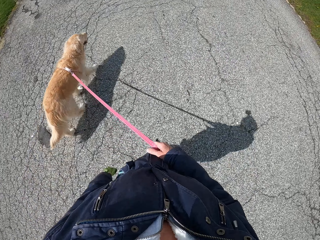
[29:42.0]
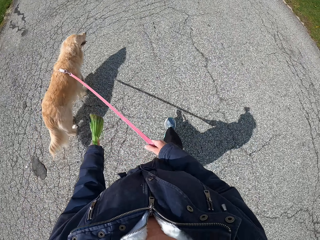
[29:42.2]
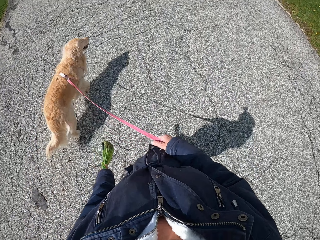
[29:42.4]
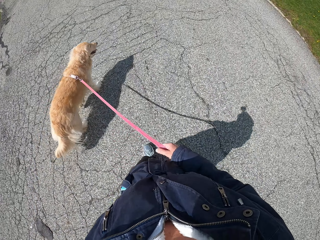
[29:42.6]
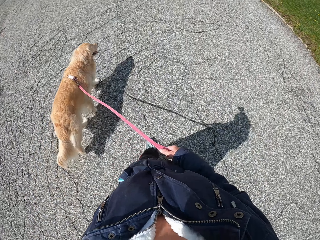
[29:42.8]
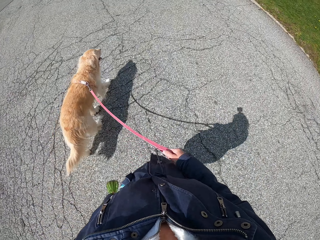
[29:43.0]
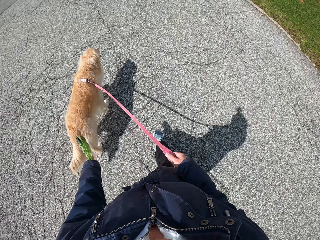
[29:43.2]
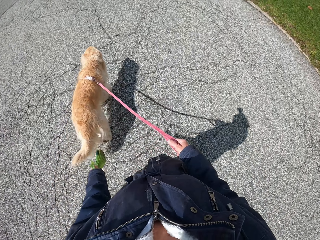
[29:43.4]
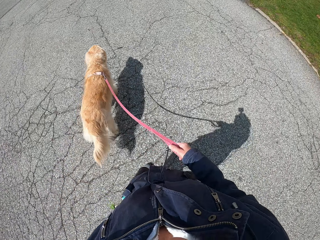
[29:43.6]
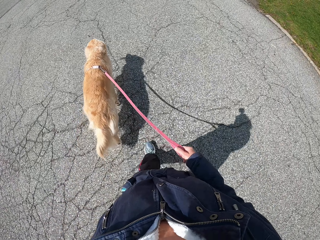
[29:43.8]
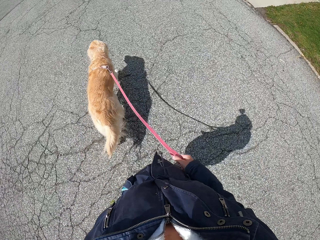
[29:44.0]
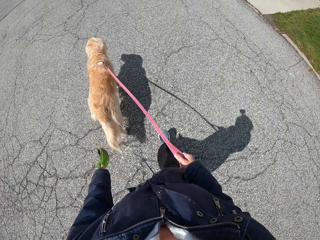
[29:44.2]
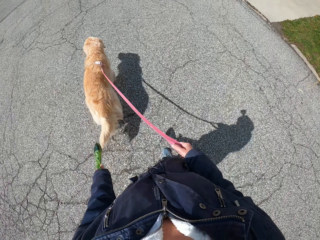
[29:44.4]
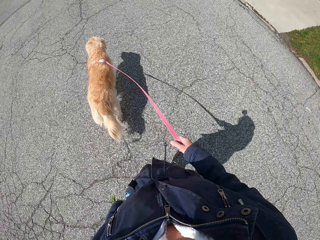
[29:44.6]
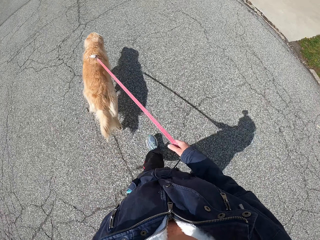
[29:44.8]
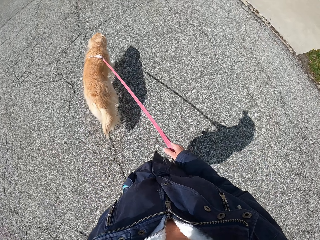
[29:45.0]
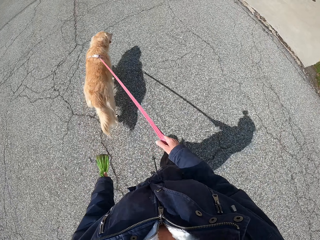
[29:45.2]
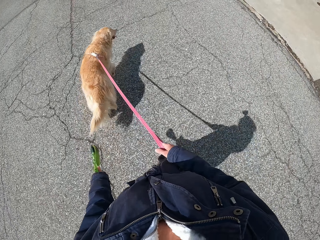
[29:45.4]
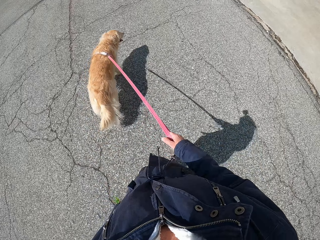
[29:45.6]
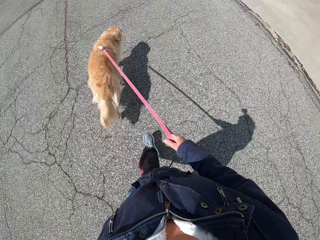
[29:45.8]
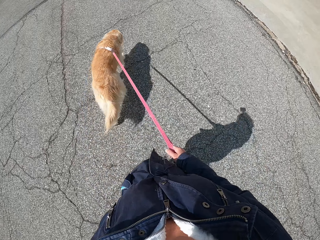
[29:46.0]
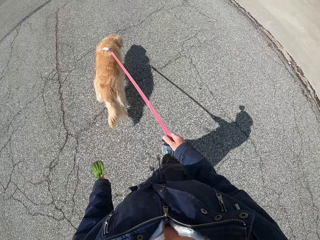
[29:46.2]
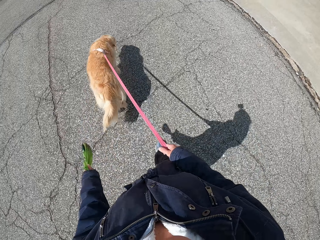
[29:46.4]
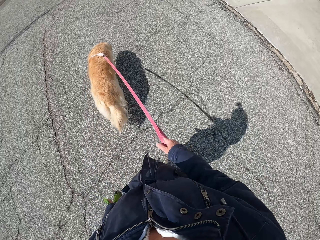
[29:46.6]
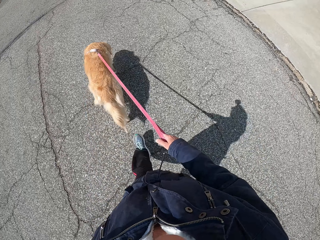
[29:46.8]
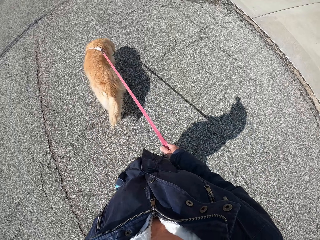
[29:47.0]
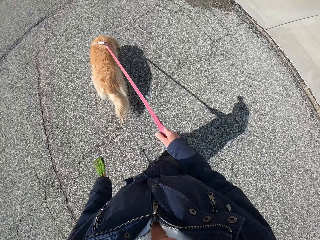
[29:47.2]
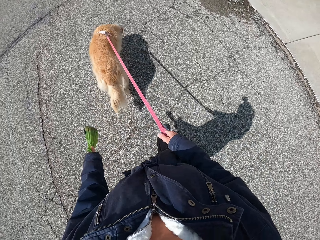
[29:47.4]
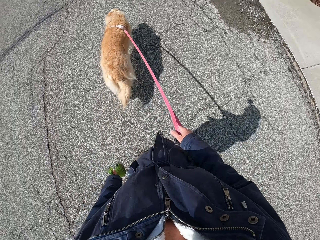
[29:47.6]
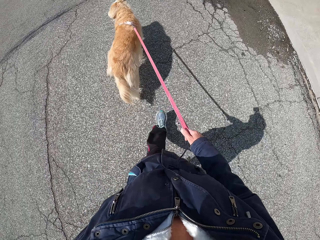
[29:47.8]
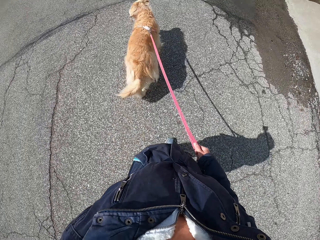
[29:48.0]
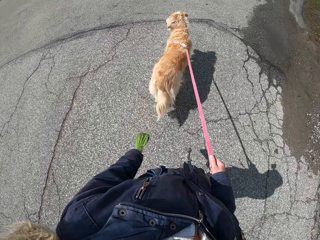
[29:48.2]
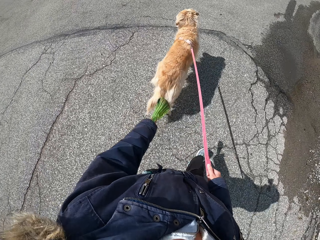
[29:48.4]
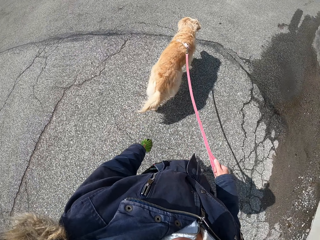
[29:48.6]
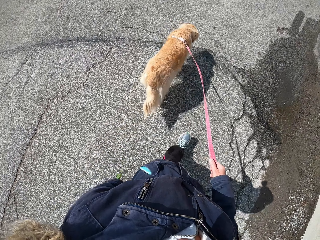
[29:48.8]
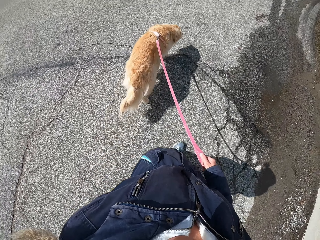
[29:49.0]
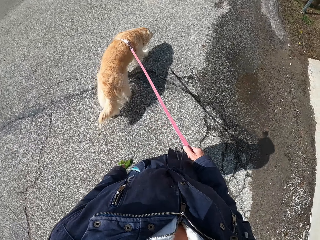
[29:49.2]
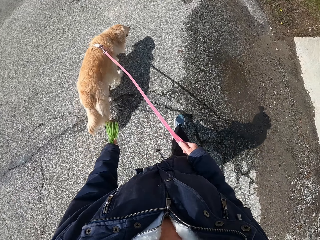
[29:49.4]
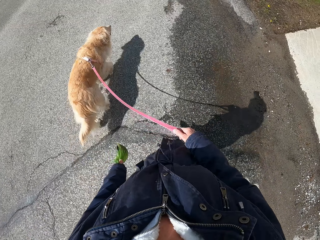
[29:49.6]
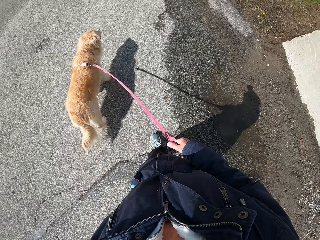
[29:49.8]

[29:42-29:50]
The camera wearer walks in the middle of the road.

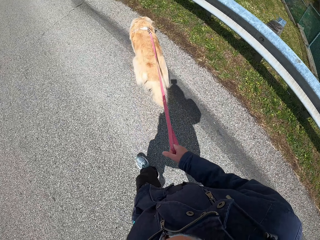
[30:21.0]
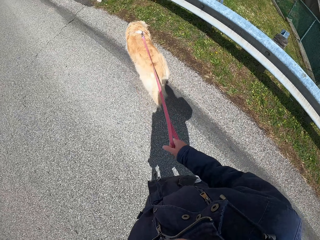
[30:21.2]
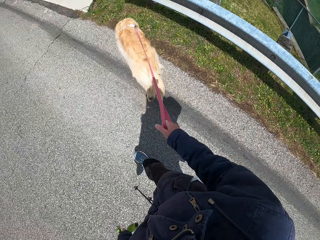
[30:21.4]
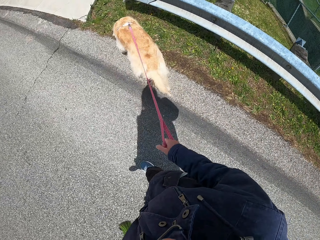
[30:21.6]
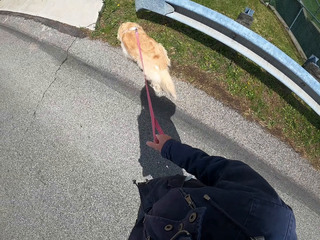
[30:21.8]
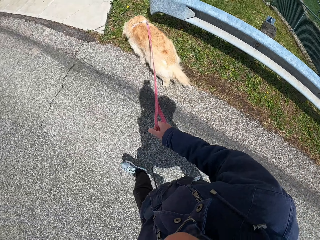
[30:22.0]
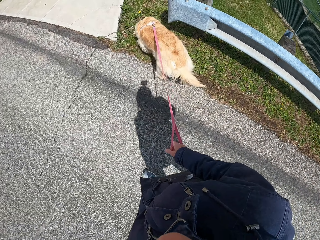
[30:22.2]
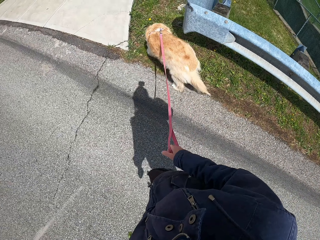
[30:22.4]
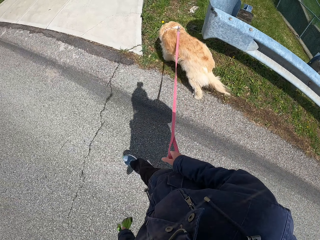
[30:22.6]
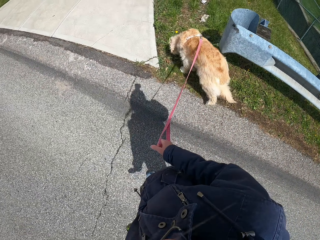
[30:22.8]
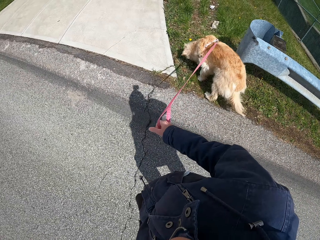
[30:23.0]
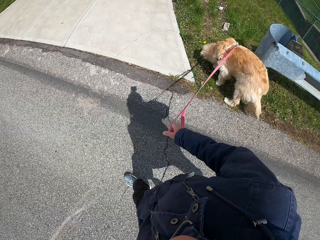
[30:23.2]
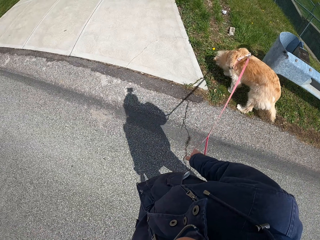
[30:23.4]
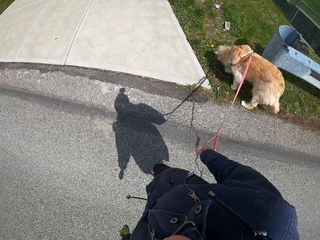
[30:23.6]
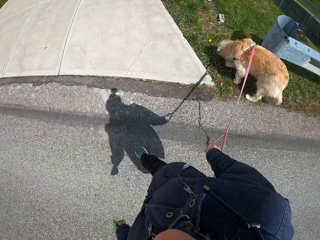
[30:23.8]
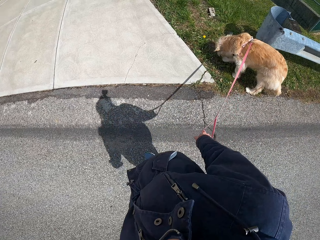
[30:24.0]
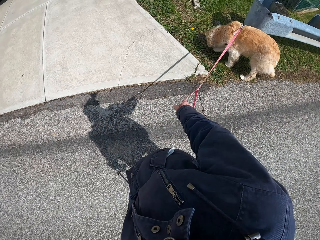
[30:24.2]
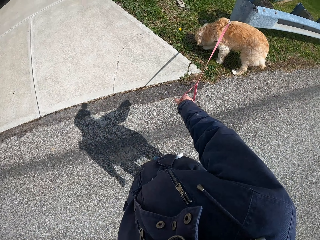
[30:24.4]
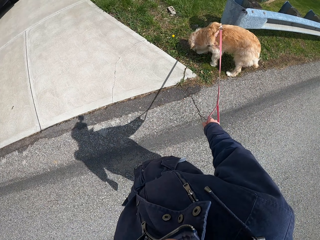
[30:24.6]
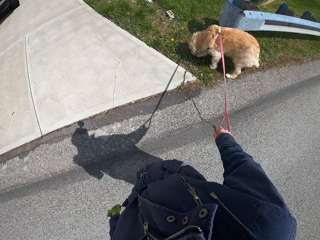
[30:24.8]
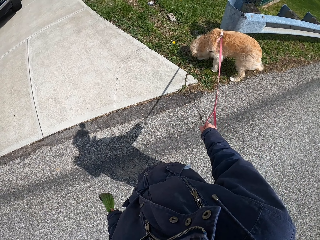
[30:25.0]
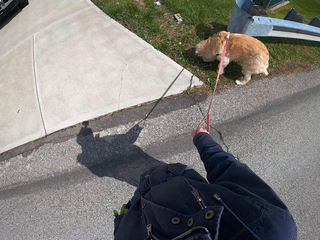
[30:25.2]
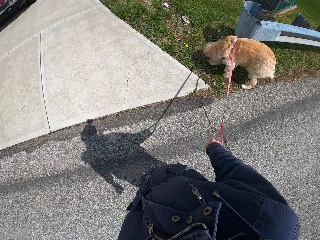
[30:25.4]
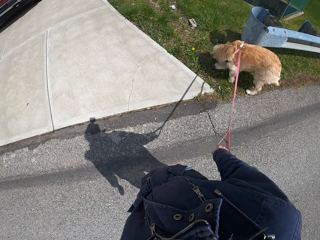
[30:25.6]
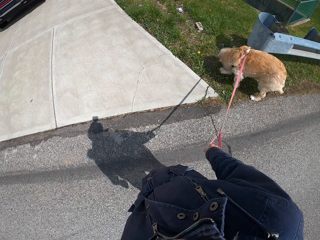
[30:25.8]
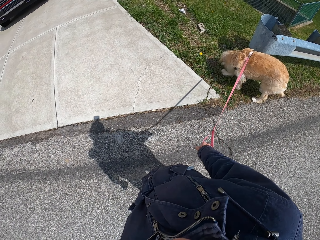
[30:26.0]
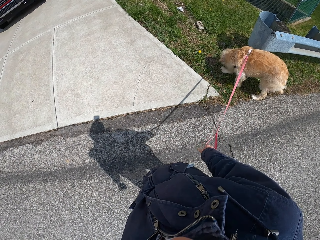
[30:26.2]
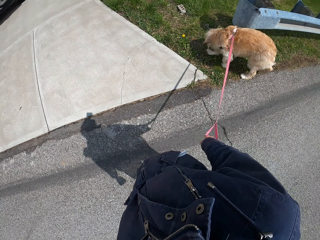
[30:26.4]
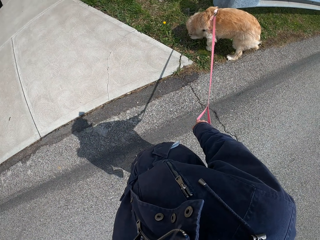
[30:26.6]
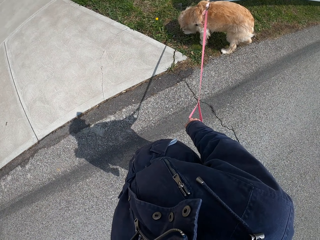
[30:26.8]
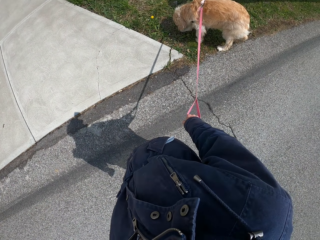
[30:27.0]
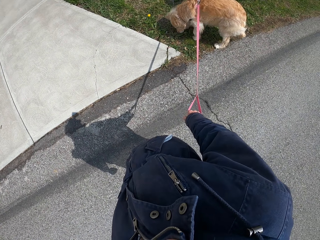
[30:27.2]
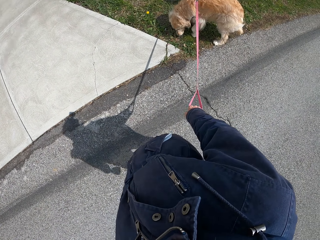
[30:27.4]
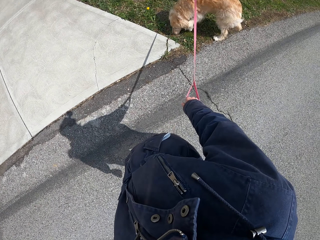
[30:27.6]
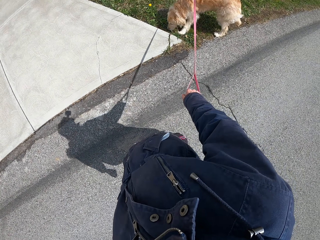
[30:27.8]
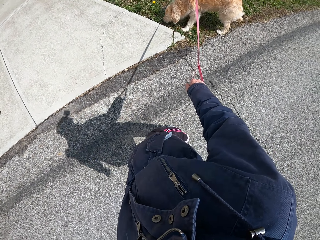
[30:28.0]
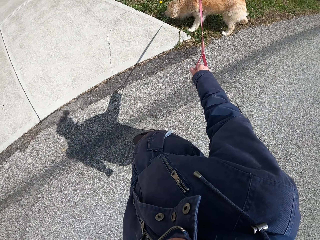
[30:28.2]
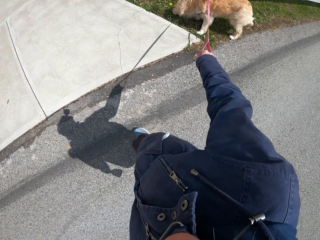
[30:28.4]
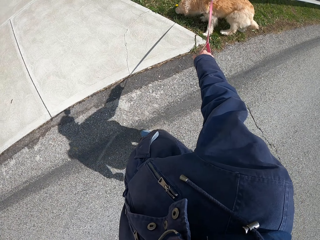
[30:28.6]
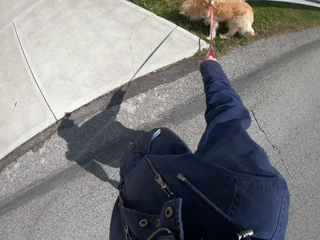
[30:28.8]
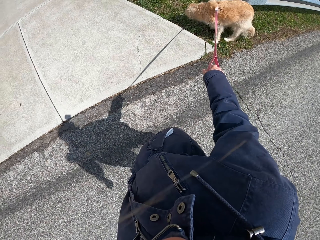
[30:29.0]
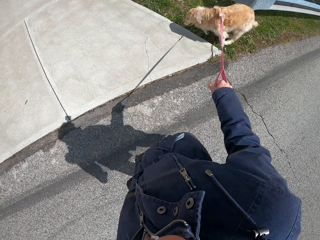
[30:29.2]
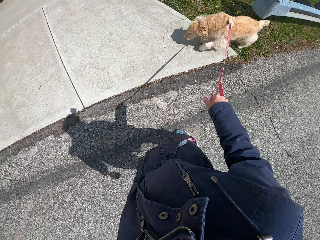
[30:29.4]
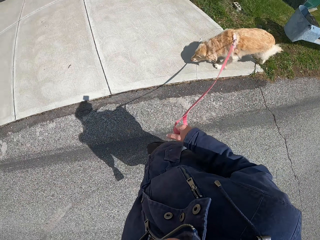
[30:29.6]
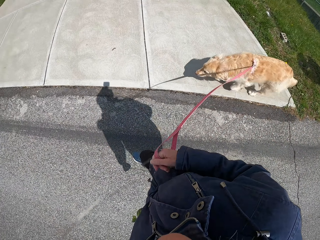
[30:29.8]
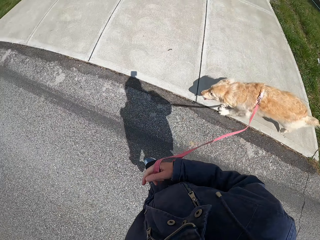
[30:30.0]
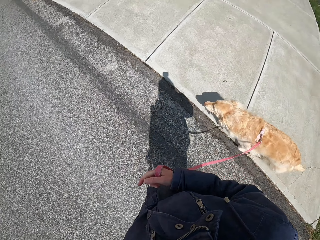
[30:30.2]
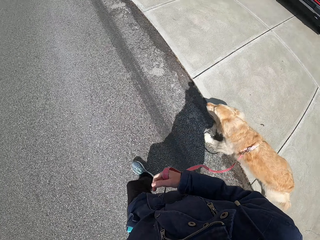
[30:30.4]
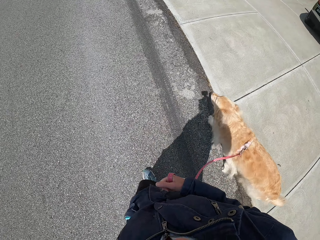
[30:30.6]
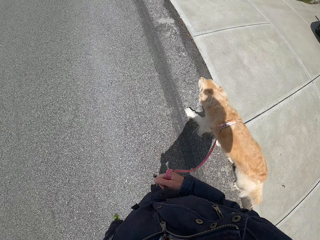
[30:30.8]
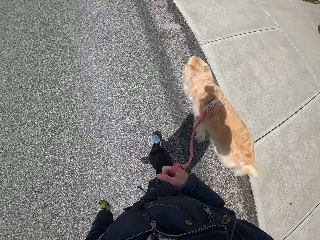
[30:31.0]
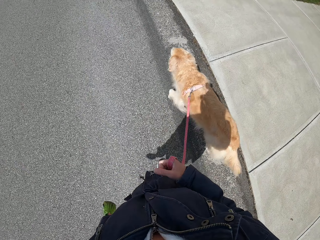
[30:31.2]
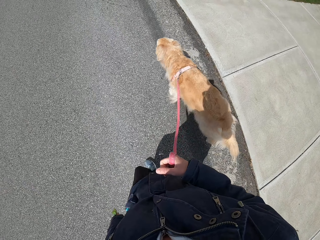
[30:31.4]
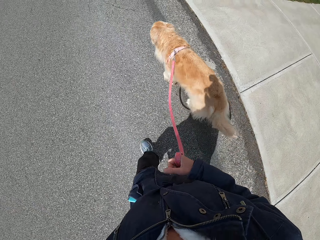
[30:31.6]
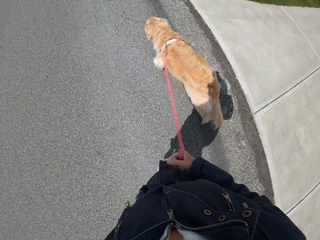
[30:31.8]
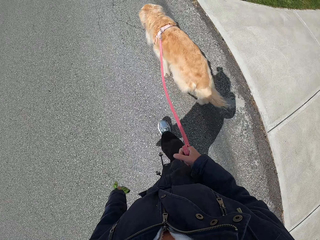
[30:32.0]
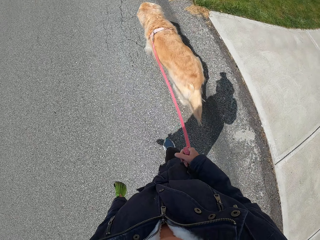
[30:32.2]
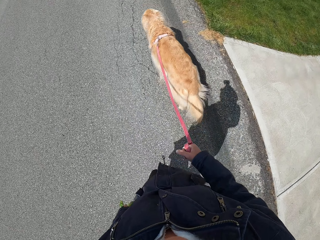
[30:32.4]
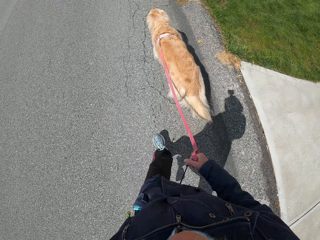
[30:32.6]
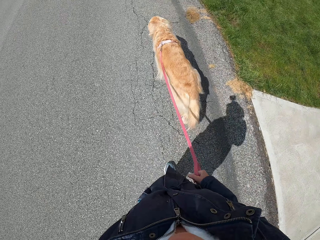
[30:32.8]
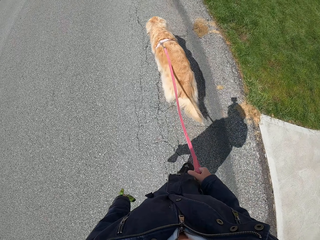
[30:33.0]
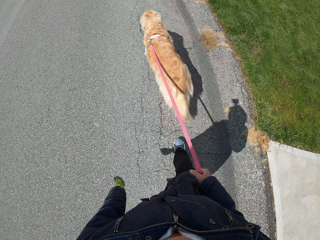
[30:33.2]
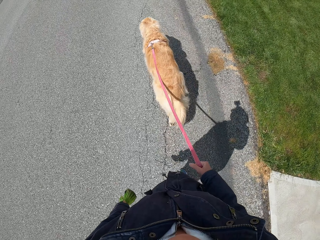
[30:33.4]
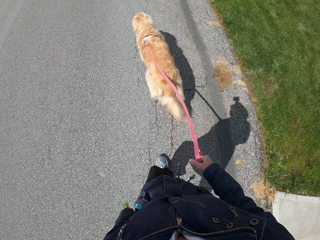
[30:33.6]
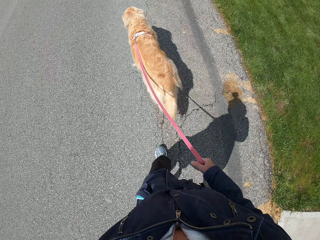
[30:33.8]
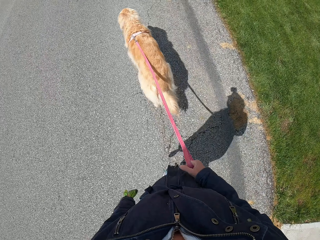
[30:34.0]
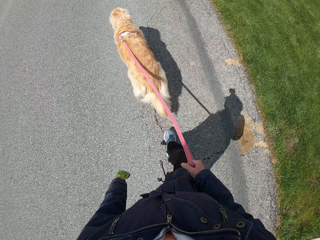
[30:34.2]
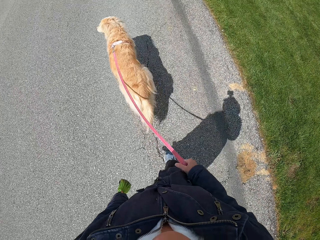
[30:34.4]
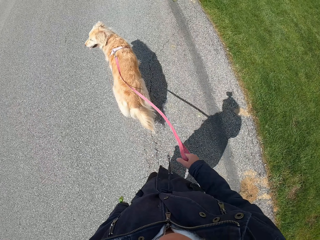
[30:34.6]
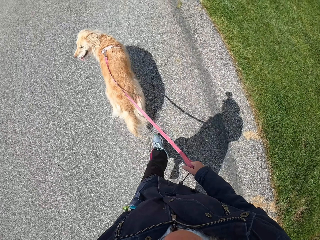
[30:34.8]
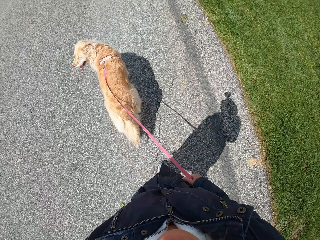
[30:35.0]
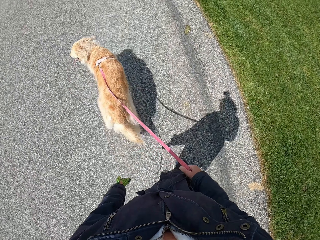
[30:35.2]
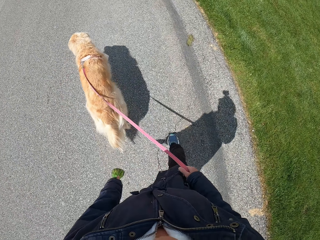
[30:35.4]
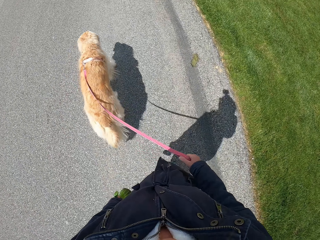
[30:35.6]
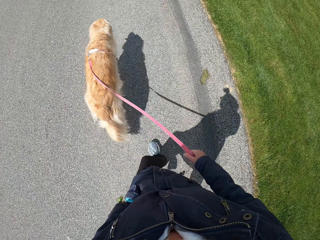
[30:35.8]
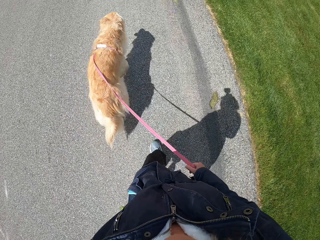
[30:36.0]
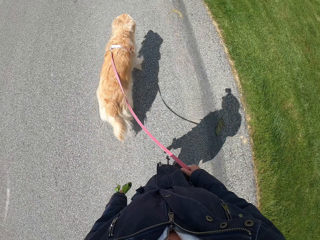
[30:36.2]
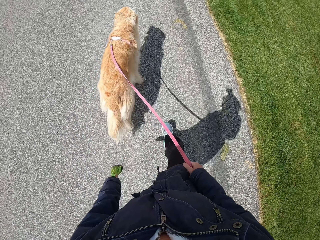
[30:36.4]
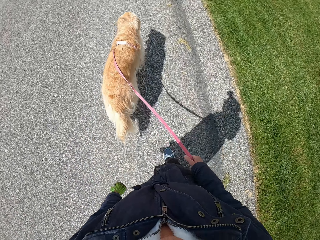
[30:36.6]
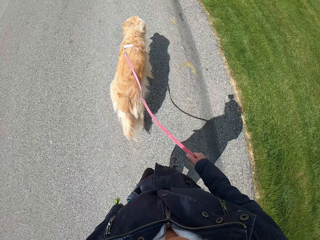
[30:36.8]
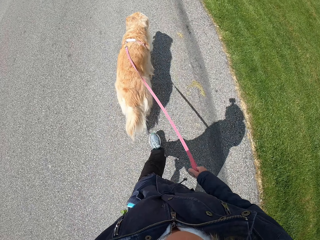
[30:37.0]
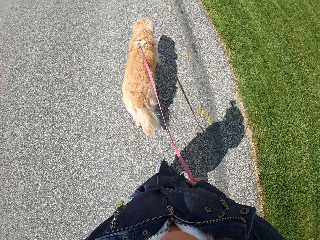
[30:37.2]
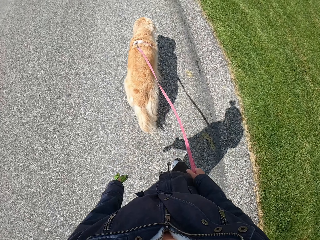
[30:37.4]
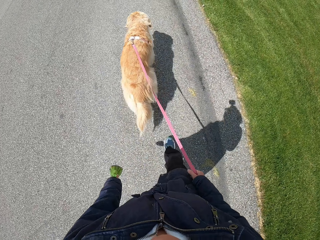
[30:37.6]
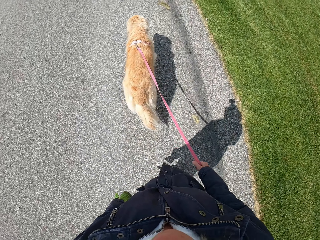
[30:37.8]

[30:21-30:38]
The camera wearer looks at the dog. They stand. They look at the car. They walk the dog around.
